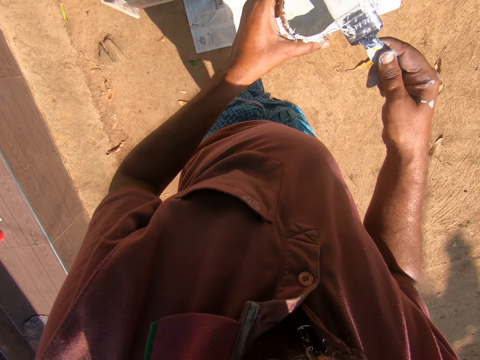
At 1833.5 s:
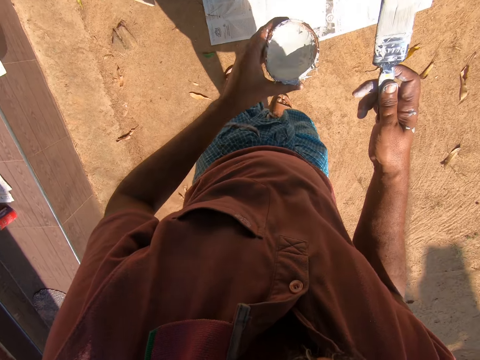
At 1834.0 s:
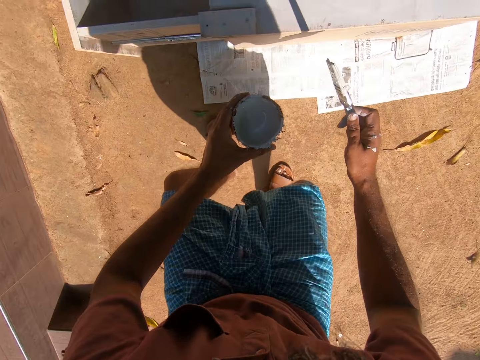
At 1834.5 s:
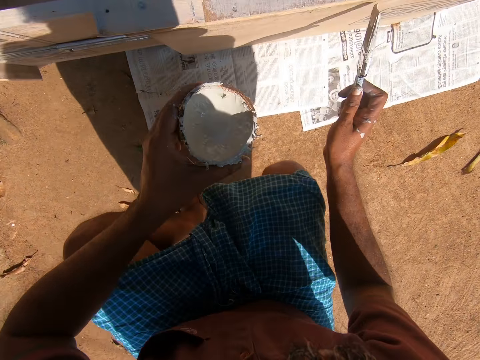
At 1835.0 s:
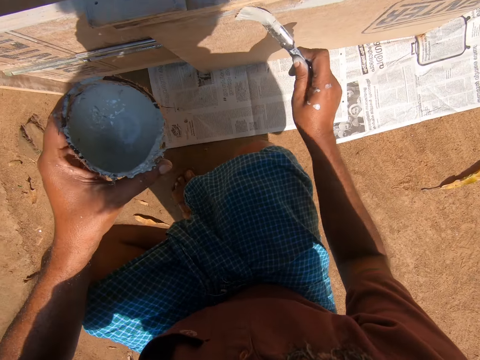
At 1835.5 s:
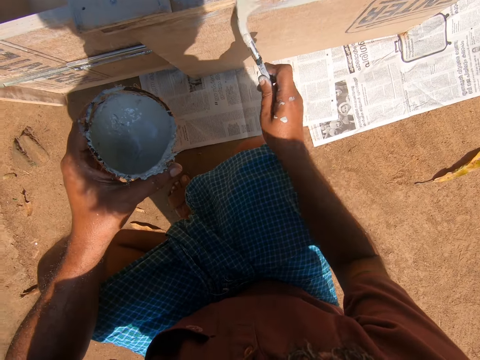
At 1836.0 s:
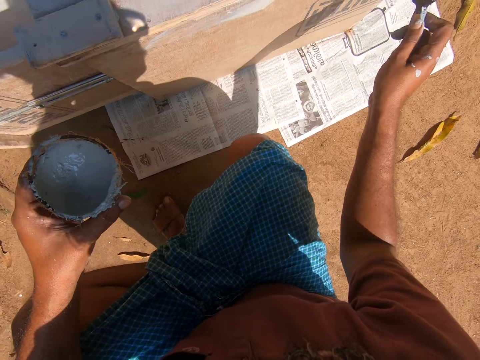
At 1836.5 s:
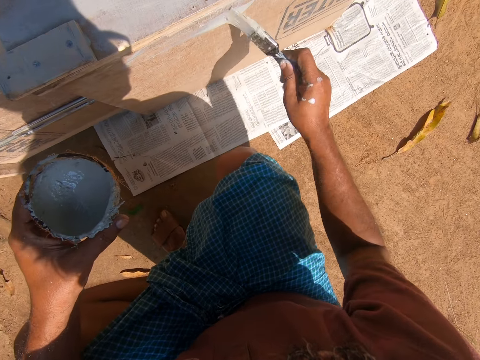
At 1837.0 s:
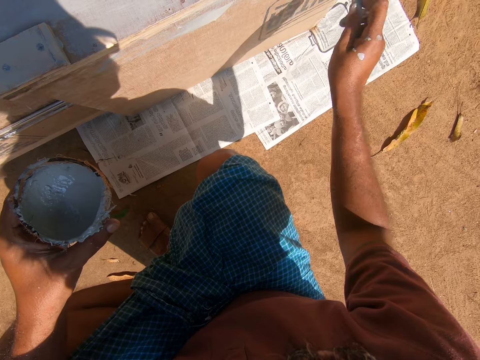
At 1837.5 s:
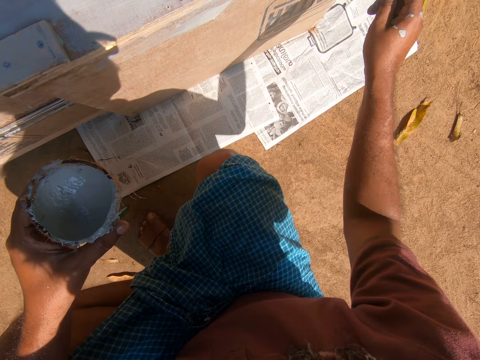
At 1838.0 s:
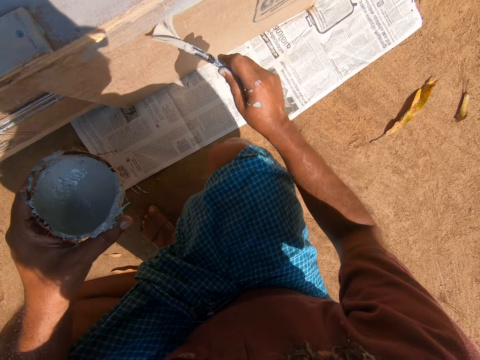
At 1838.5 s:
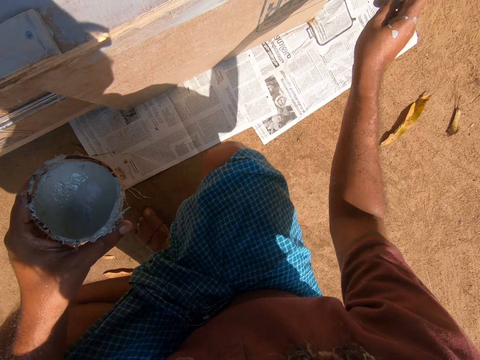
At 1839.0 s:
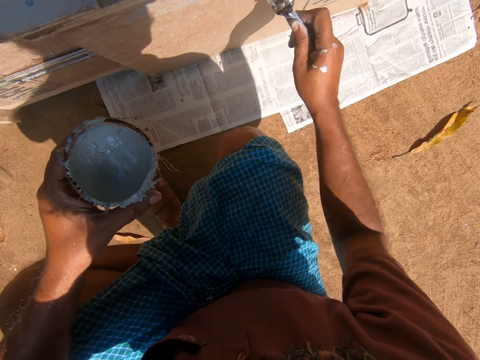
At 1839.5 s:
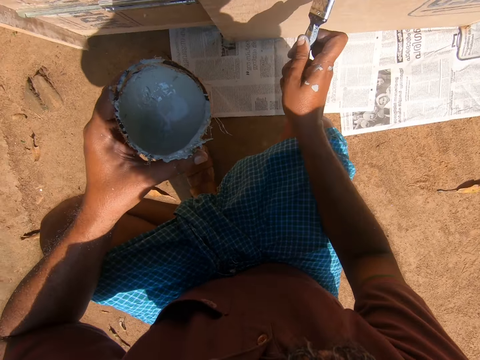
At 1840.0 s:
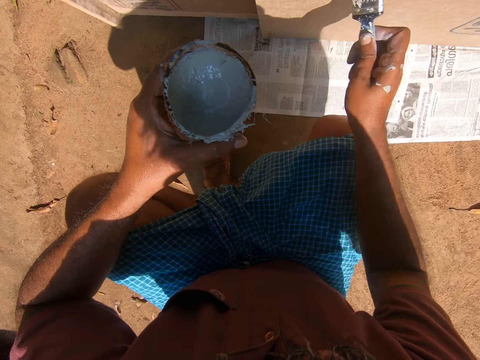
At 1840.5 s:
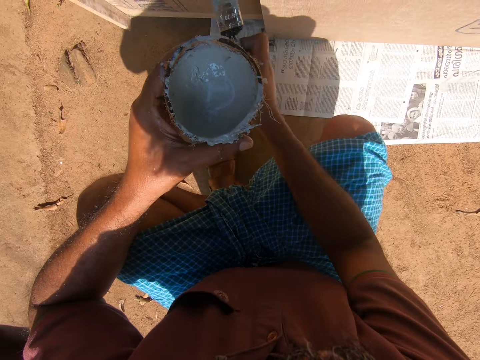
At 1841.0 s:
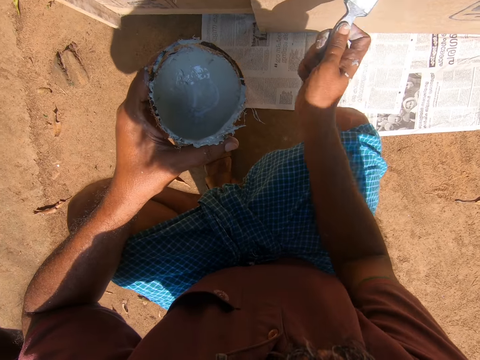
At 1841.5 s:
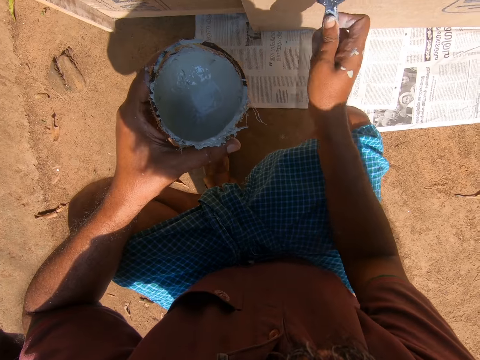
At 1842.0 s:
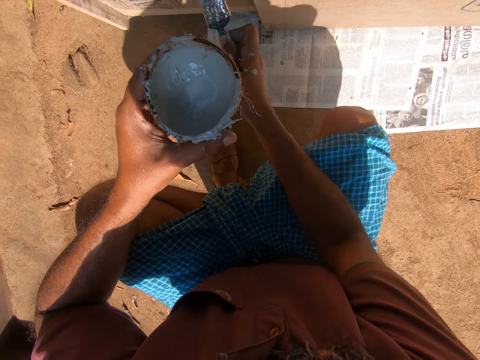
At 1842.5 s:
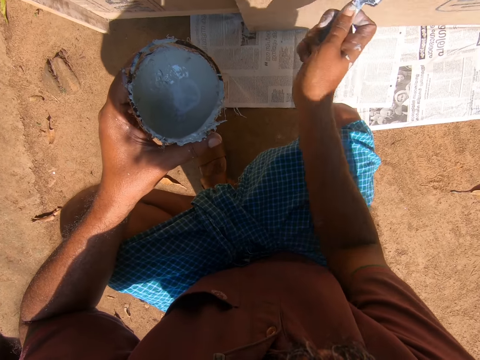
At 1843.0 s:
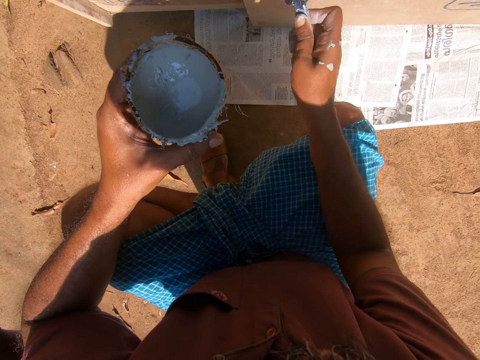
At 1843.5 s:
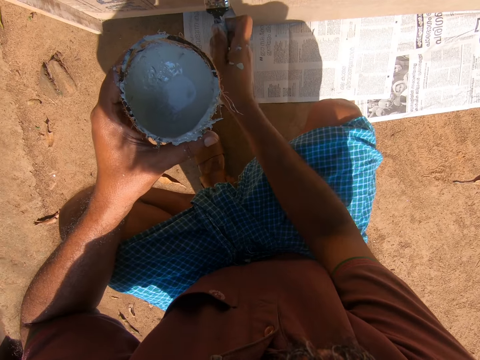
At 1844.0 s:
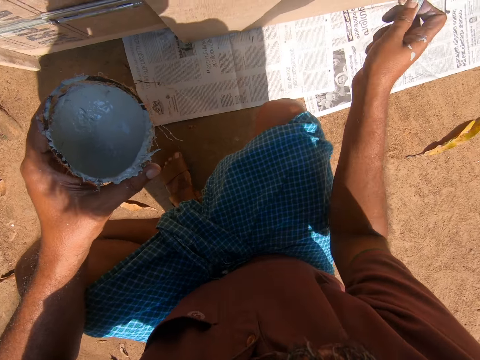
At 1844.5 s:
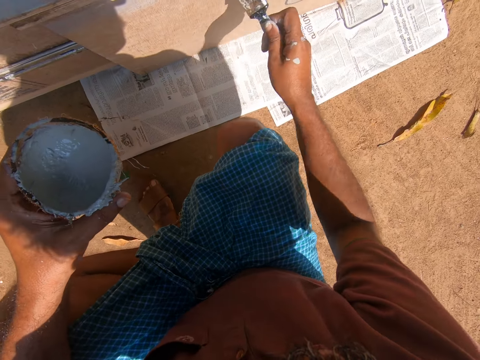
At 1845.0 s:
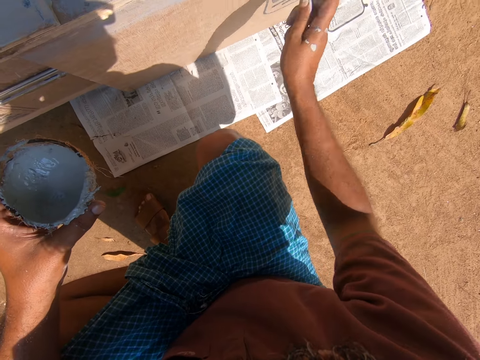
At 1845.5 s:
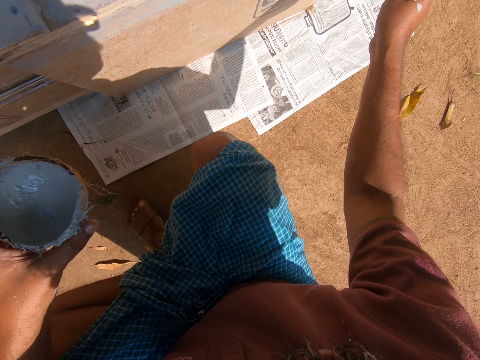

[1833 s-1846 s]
The camera wearer paints wood with the paintbrush. They paint a wooden furniture with the paintbrush. They hold the coconut shell.

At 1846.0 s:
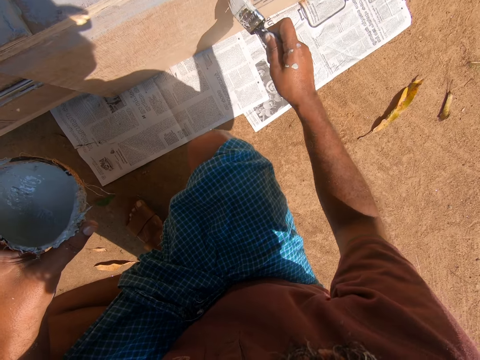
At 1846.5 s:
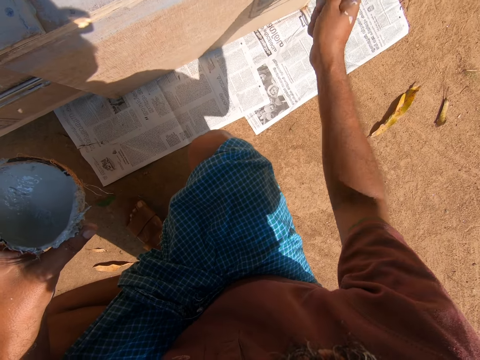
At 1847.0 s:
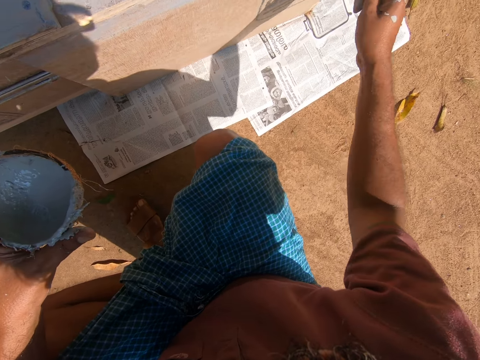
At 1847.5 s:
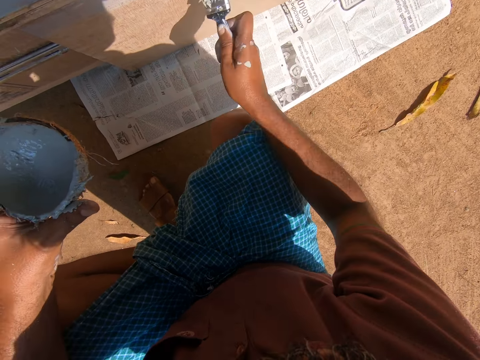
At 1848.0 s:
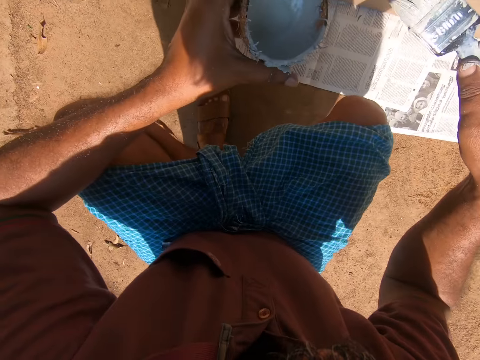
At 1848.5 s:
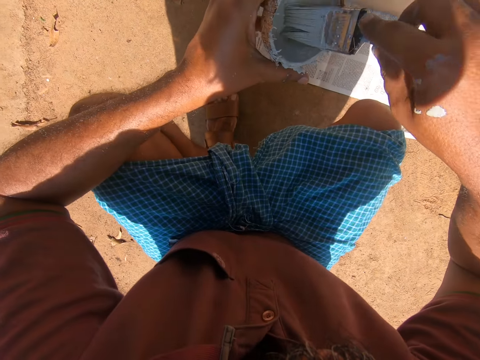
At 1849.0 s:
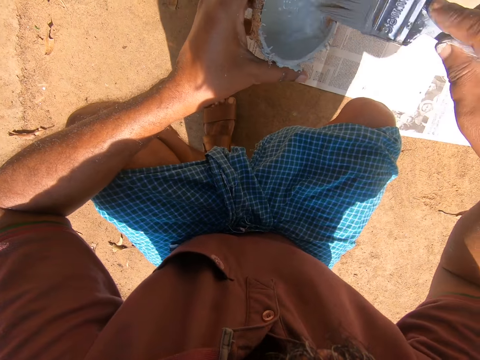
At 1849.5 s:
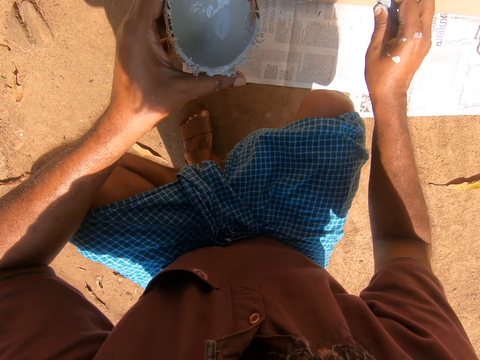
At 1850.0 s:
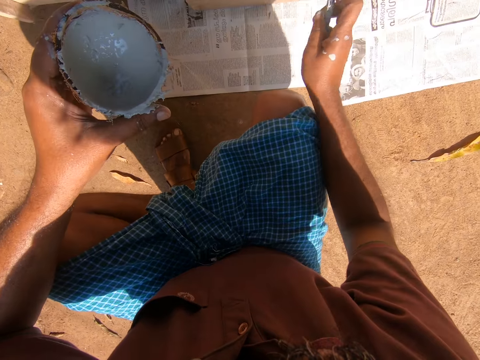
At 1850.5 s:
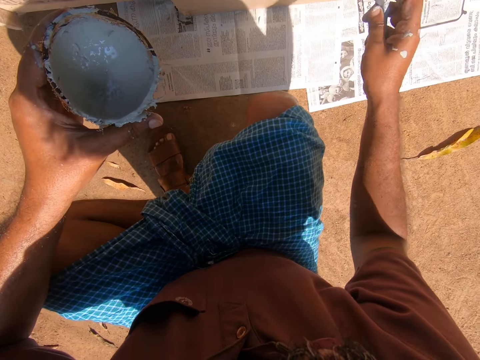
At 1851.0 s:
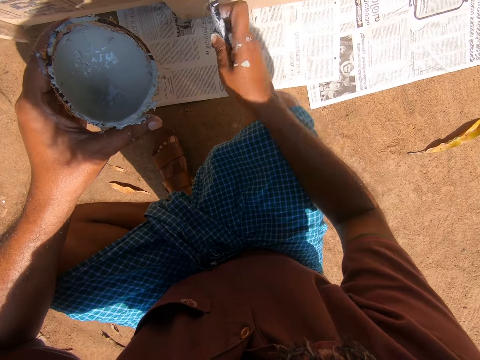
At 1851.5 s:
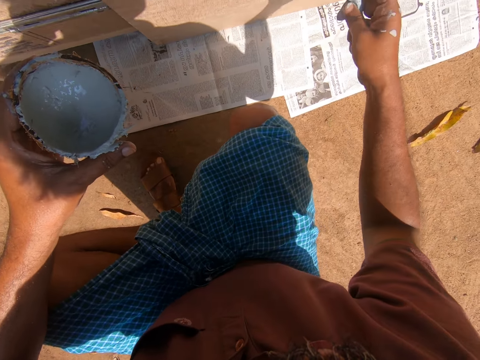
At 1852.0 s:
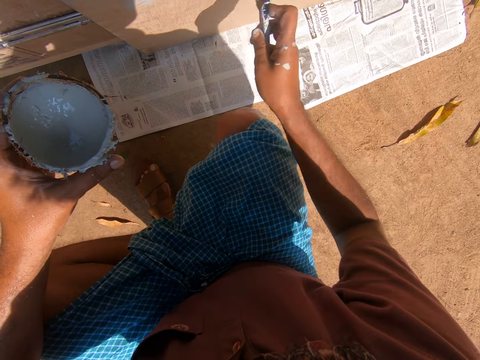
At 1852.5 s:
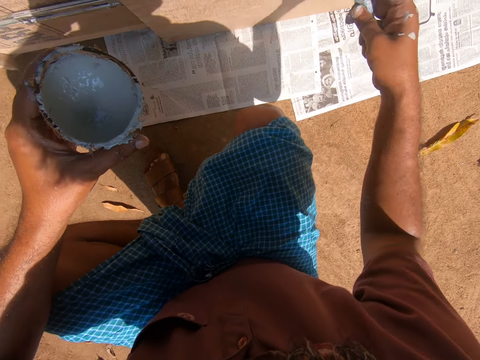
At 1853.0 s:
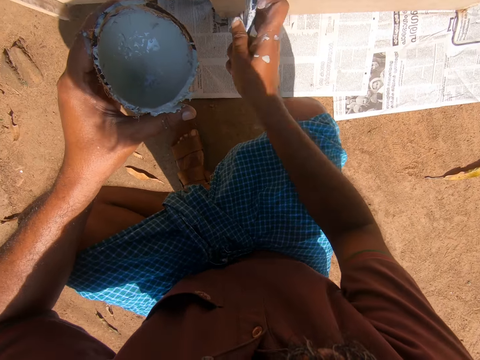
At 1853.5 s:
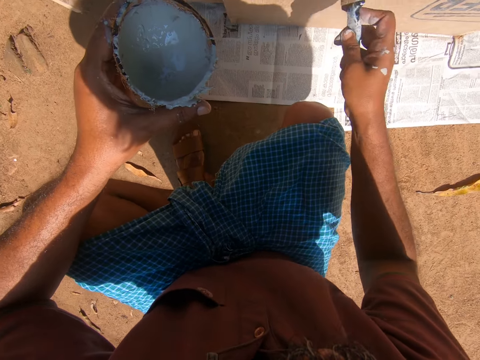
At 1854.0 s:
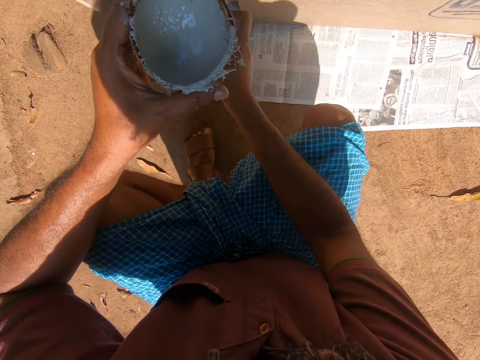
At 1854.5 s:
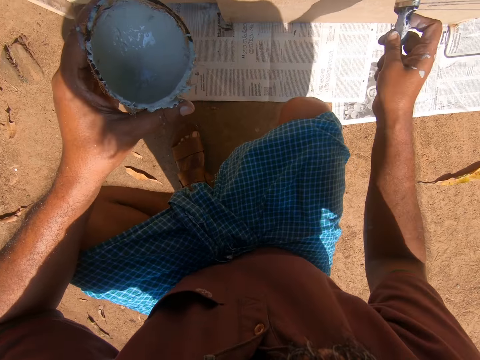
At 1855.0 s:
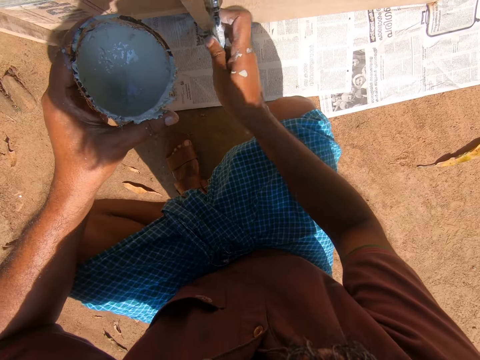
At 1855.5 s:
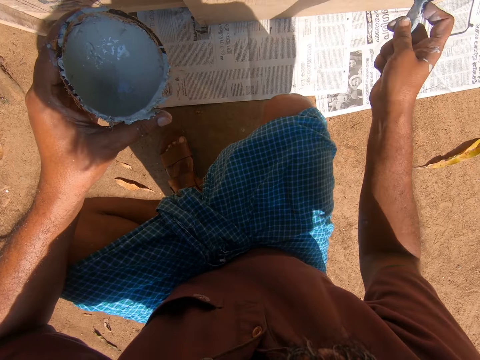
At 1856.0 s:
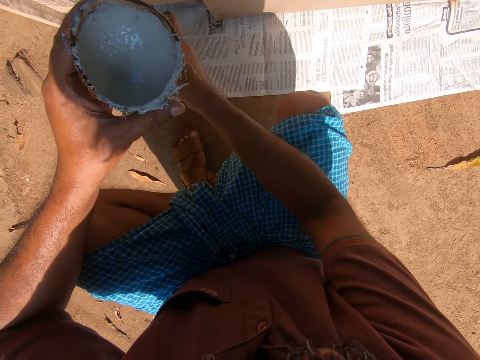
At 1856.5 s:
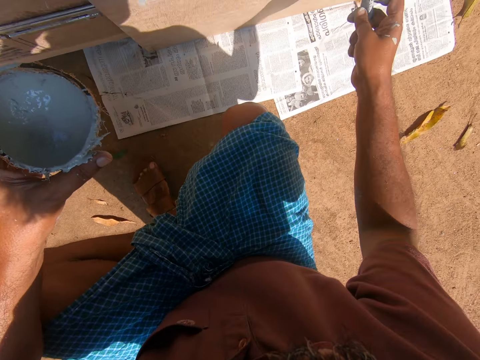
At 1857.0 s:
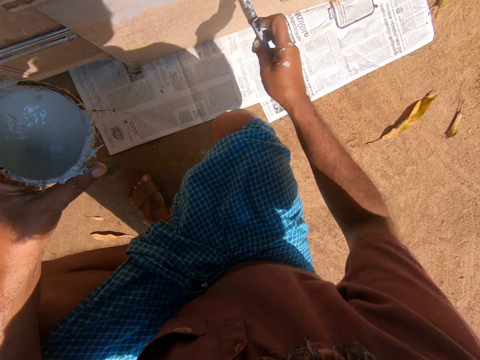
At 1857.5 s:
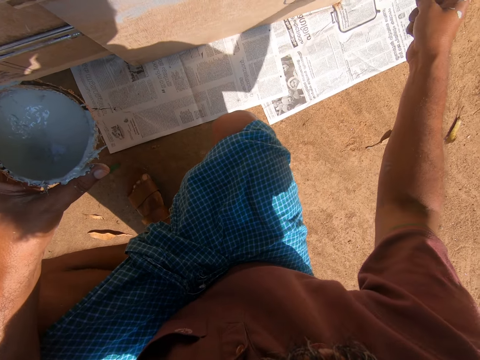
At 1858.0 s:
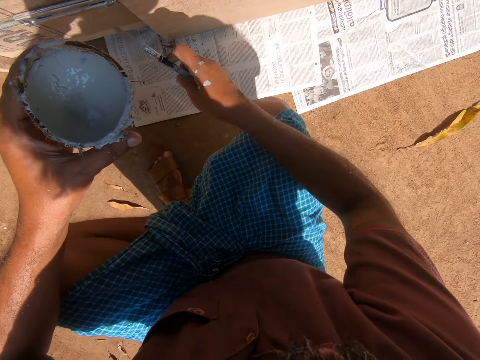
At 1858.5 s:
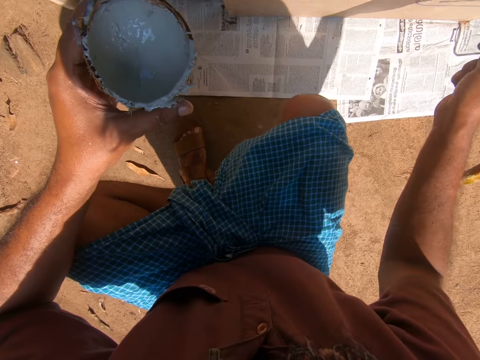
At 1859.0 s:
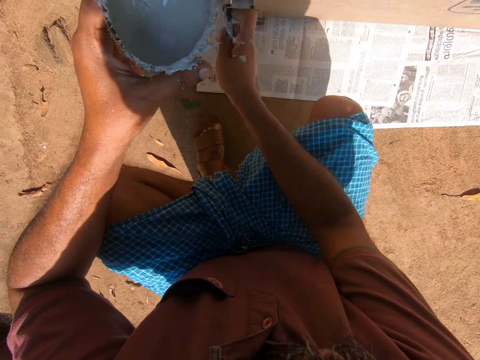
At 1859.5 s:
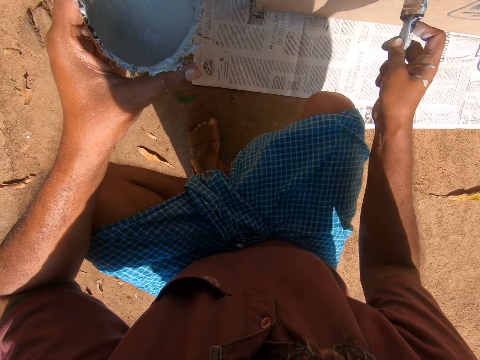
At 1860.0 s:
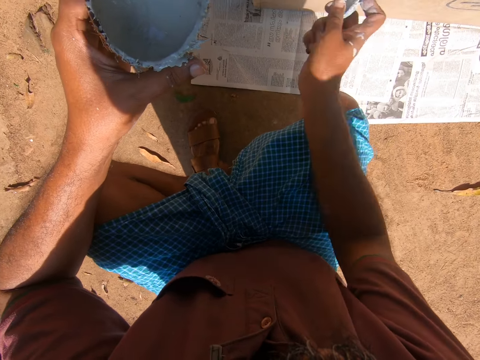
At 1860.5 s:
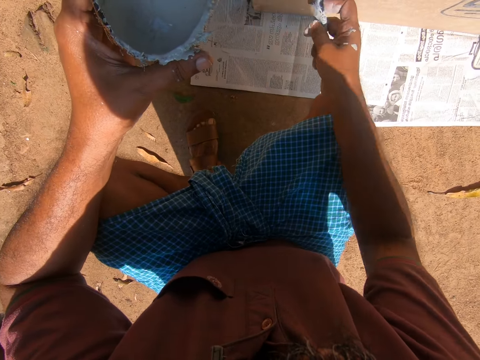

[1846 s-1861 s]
The camera wearer takes paint from the coconut shell with the paintbrush. They insert the paintbrush into the coconut shell. They paint a wooden furniture with the paintbrush. They paint the cabinet.
